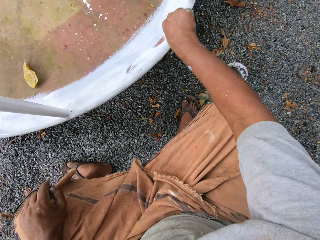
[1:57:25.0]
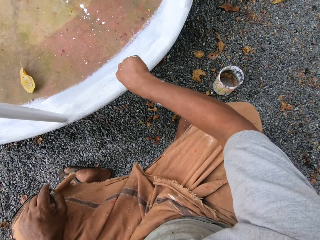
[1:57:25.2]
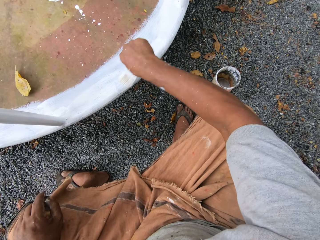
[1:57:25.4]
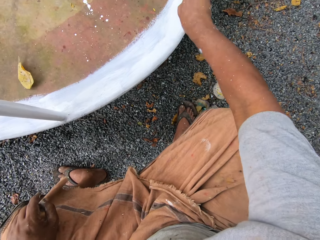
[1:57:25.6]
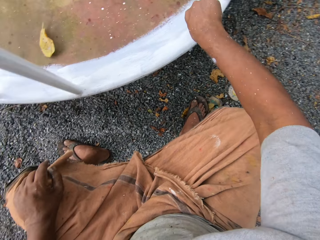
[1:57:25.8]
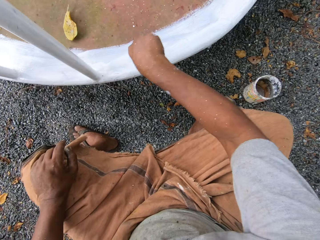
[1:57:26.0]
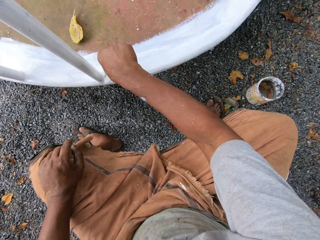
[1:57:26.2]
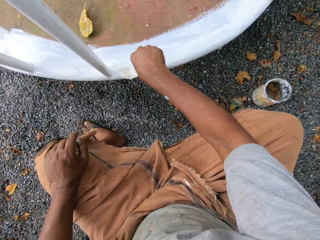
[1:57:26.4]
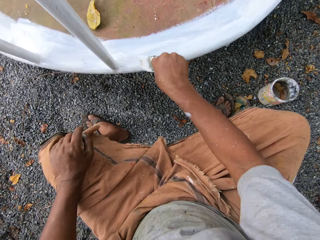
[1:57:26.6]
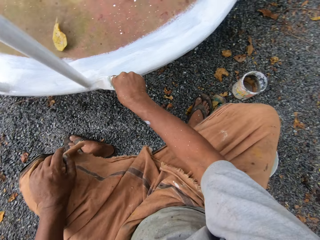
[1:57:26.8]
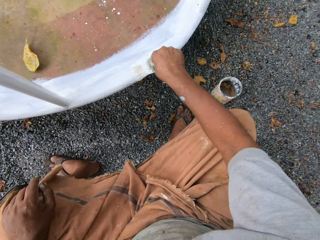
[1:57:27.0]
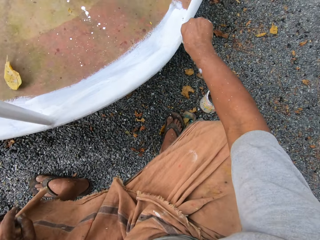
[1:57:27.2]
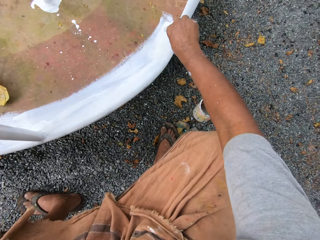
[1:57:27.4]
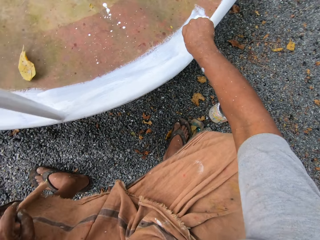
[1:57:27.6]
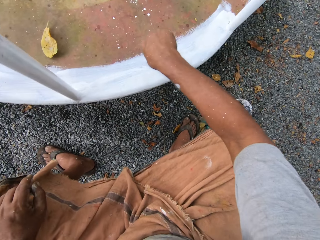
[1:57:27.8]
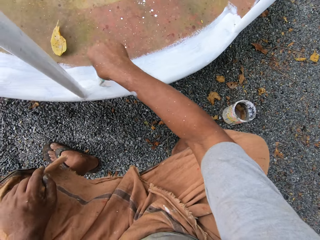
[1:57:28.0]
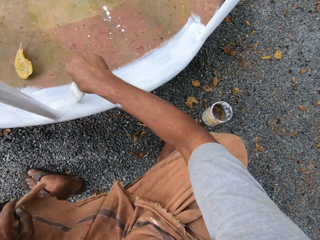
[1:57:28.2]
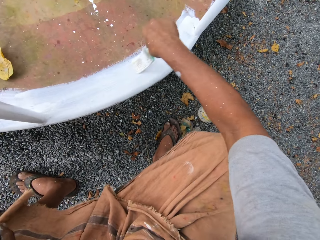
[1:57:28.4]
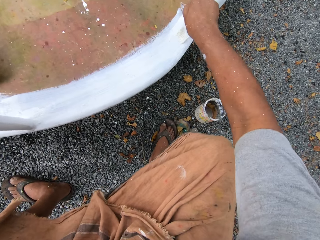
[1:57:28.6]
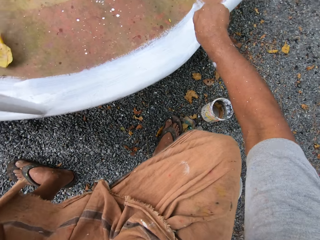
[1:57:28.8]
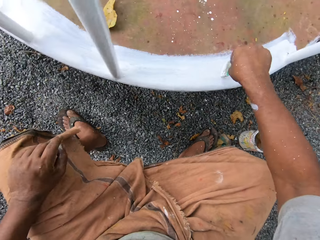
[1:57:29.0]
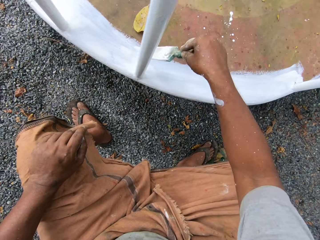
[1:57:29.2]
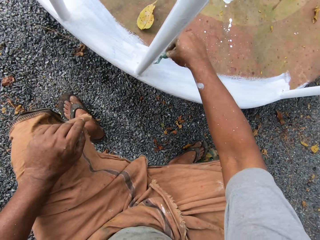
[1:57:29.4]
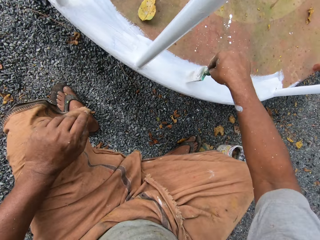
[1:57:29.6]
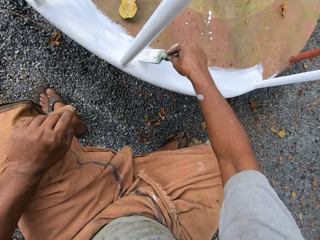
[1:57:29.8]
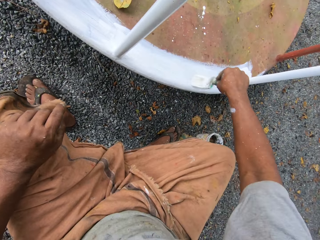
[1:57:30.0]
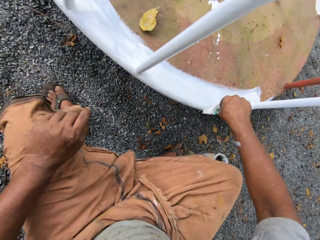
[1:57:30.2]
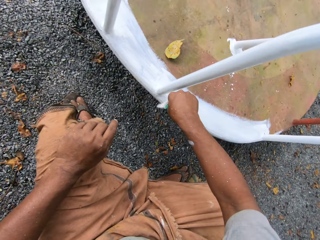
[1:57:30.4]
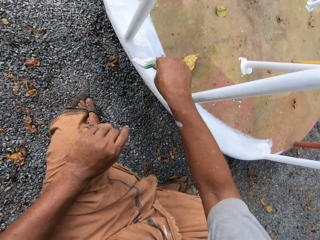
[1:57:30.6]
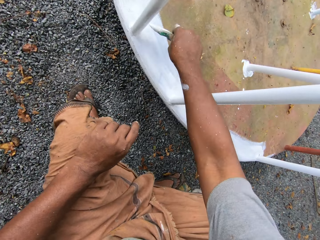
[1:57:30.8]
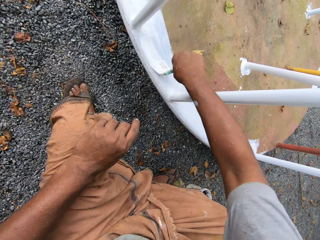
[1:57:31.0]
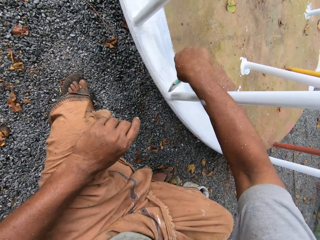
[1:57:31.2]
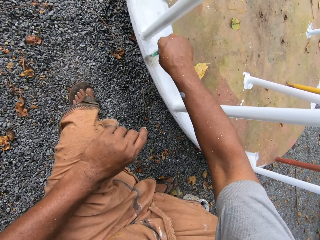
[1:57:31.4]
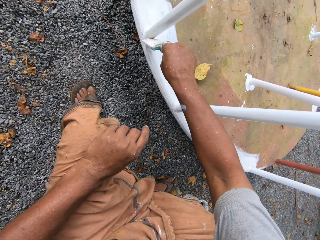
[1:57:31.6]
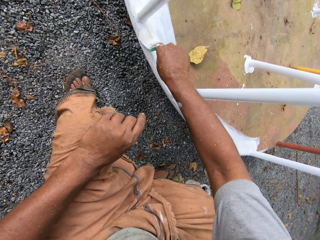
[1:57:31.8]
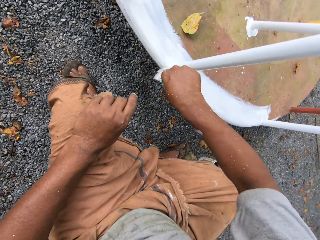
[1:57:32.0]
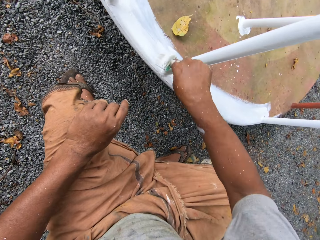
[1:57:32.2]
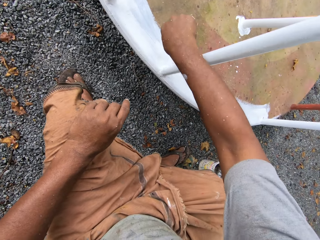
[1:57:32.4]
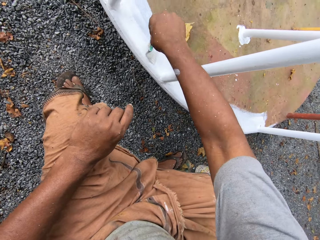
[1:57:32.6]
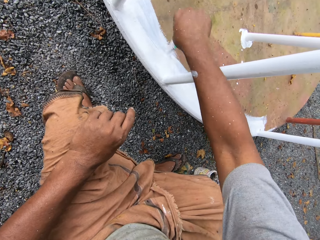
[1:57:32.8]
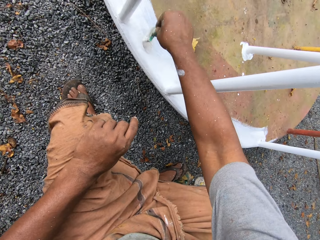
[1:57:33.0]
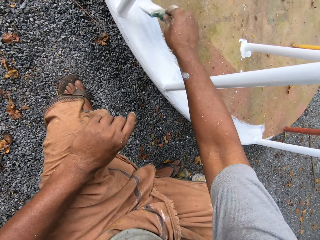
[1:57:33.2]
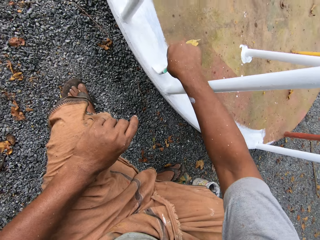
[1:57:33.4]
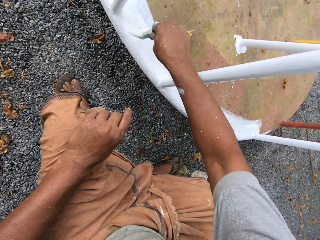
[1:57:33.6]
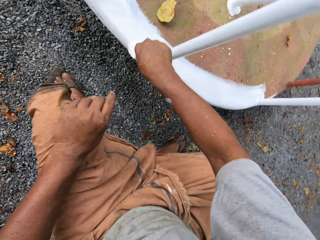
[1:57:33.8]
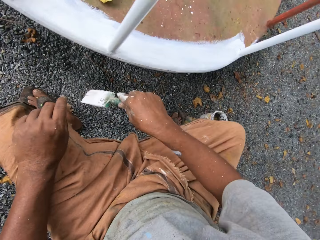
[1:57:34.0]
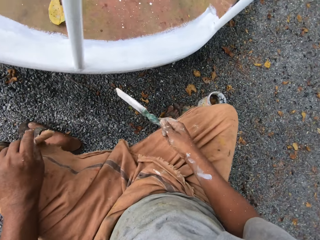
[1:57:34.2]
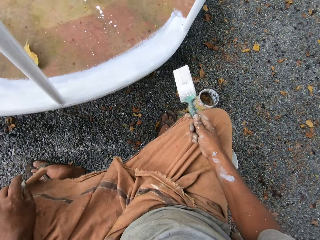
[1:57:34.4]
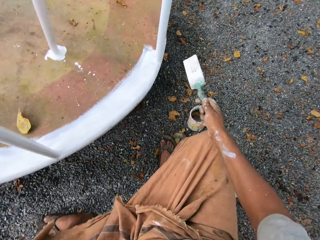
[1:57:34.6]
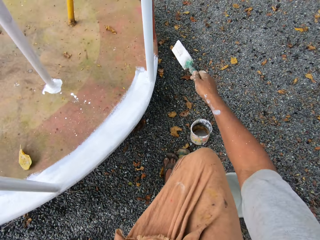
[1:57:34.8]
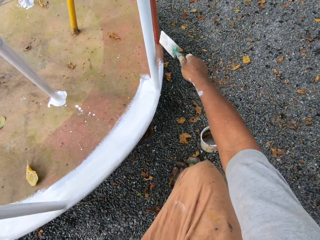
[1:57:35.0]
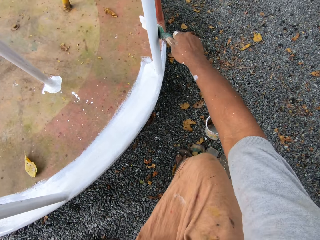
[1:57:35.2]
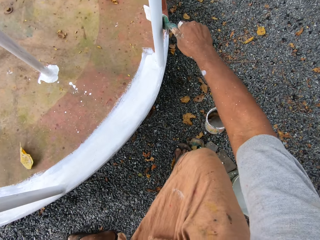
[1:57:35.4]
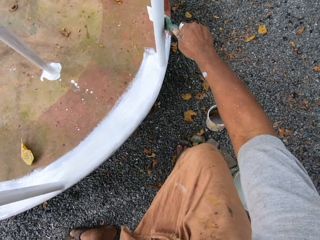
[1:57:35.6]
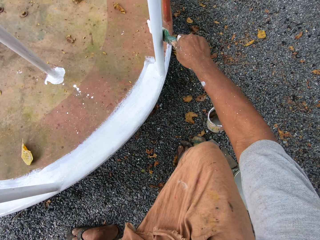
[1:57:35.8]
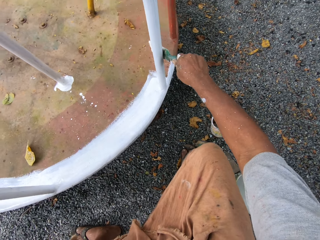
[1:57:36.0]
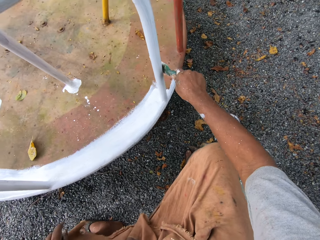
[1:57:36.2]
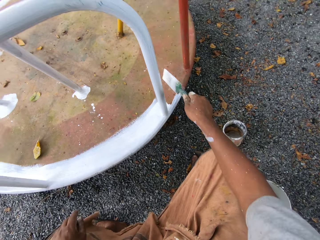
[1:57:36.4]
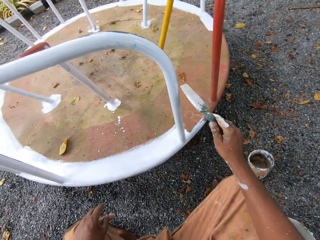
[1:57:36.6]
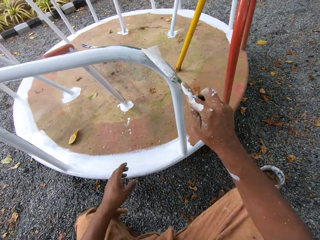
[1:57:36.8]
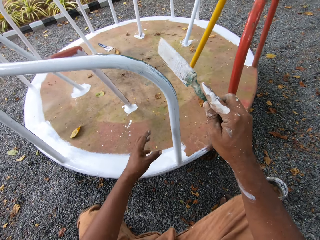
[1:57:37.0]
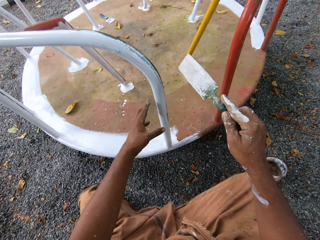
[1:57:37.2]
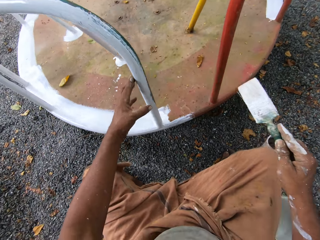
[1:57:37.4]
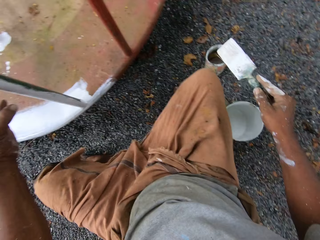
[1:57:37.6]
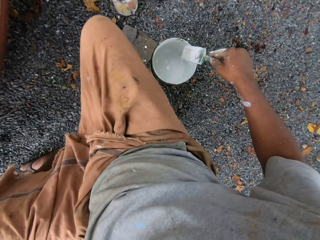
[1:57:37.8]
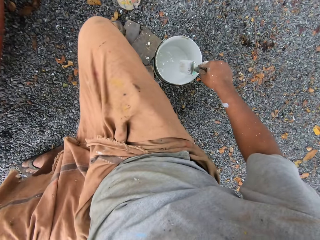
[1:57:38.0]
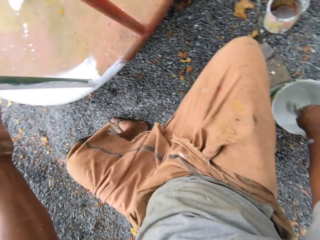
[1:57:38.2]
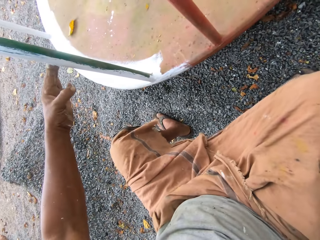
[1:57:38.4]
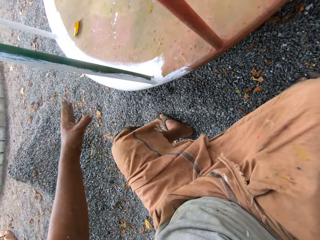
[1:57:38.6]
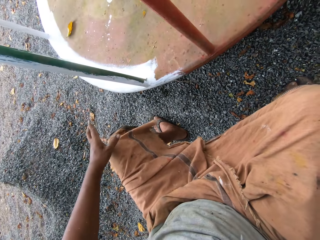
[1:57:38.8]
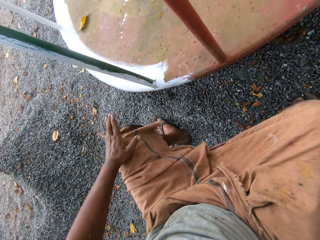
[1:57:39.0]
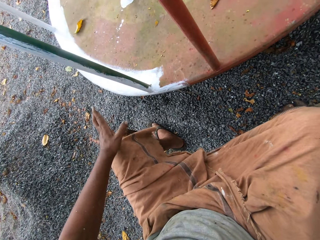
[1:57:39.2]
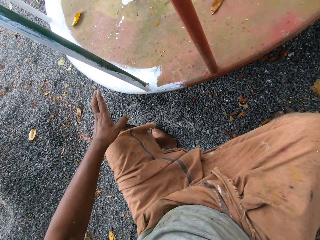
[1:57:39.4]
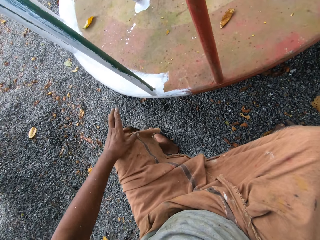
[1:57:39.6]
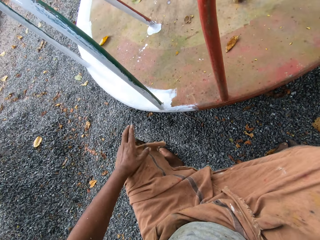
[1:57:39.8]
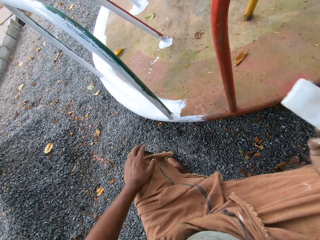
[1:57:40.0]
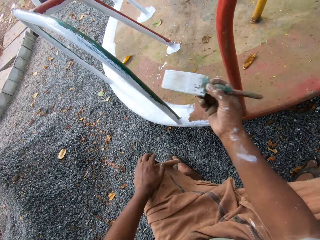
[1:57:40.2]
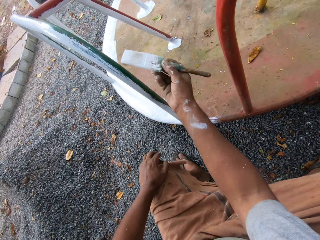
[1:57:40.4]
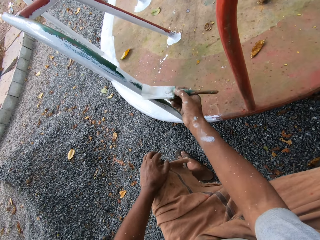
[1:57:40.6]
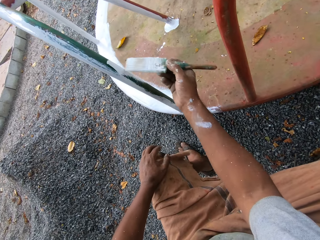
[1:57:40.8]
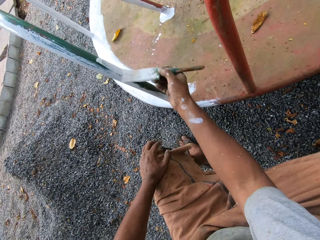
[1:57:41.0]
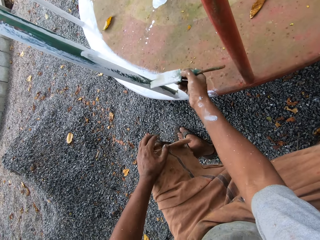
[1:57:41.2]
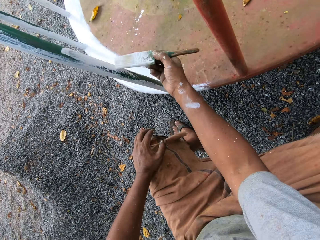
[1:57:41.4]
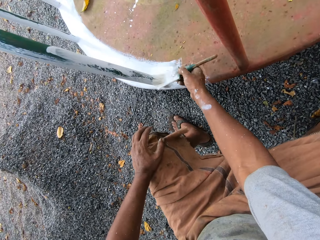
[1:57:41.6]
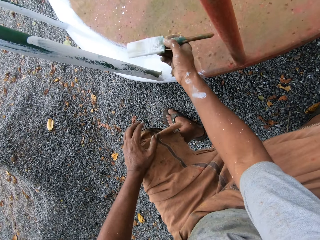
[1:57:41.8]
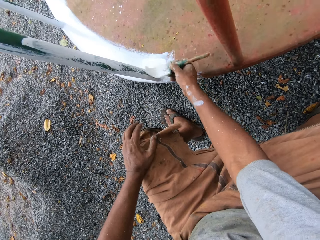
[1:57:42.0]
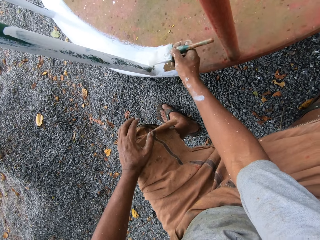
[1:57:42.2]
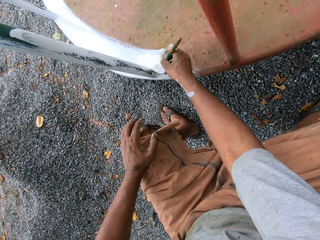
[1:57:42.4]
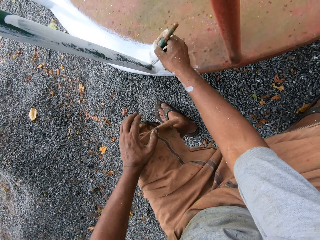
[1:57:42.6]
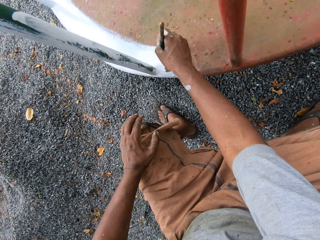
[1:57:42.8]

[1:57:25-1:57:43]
The camera wearer moves the roundabout or swing with the paintbrush. They stop the swing with the hand. They dip the paintbrush into the paint can on the ground. They touch the knee. They paint the roundabout with the paintbrush.
